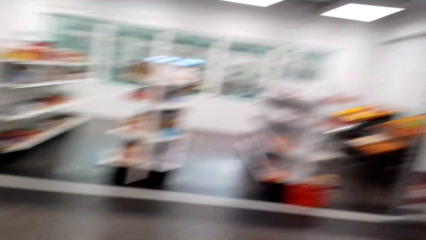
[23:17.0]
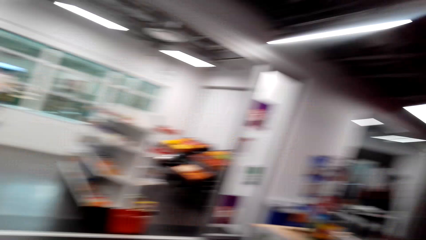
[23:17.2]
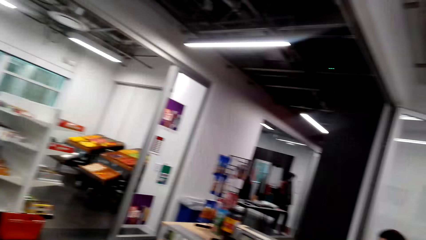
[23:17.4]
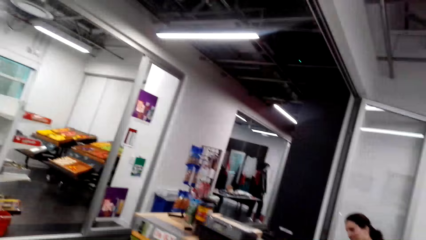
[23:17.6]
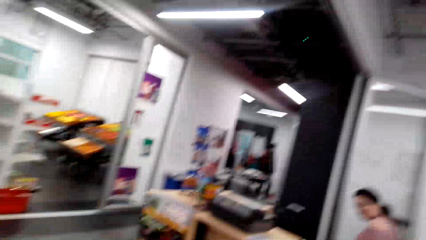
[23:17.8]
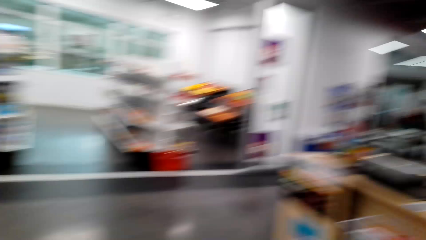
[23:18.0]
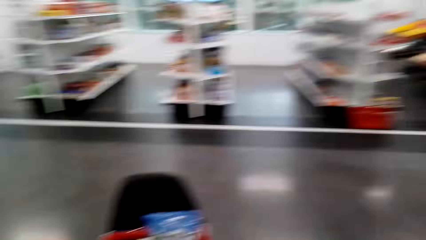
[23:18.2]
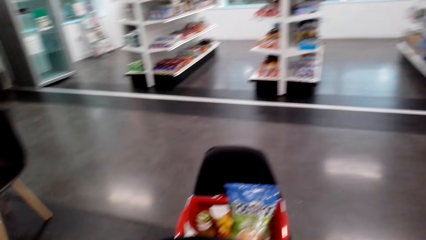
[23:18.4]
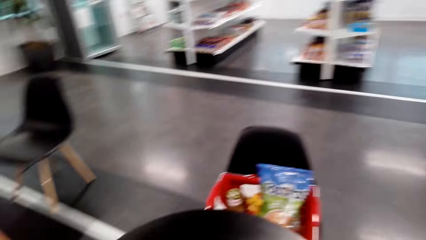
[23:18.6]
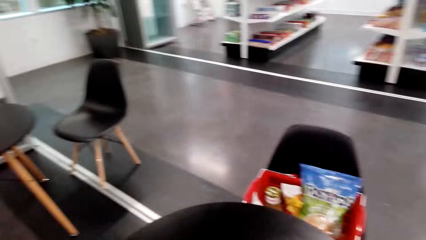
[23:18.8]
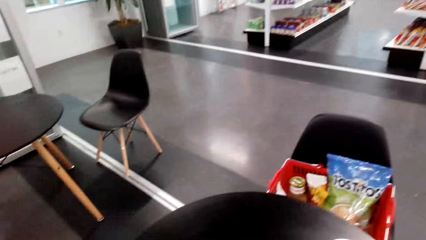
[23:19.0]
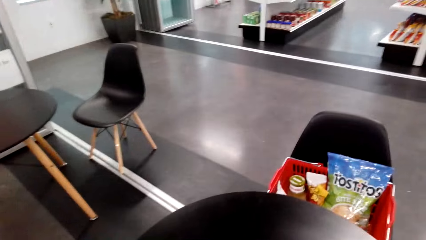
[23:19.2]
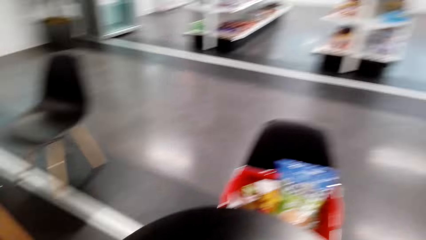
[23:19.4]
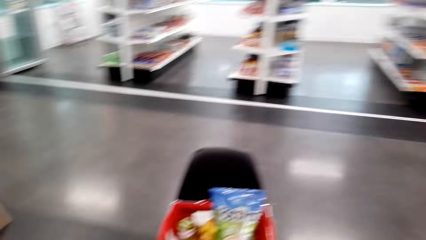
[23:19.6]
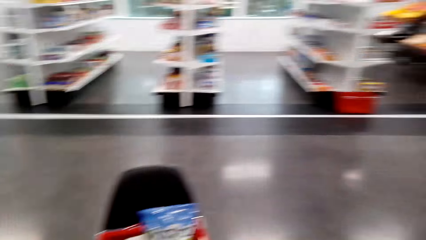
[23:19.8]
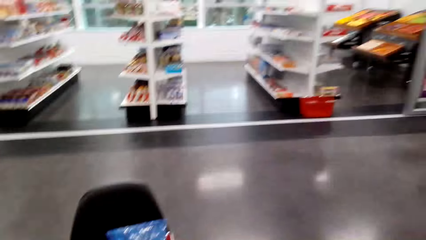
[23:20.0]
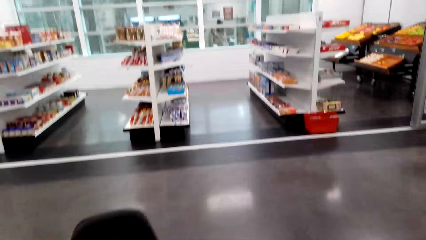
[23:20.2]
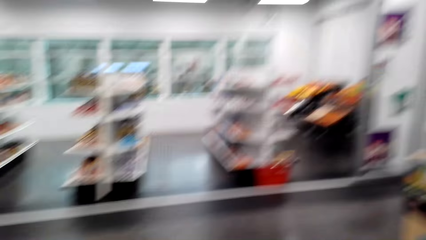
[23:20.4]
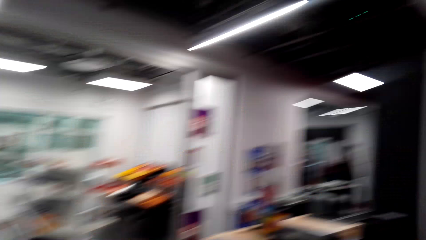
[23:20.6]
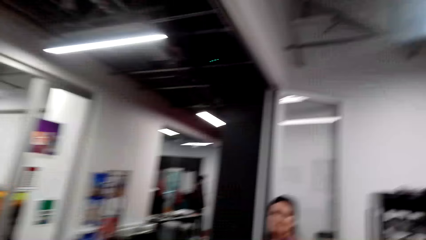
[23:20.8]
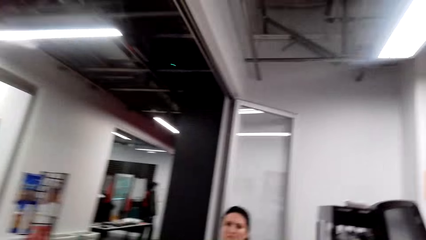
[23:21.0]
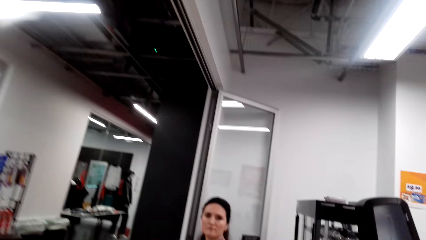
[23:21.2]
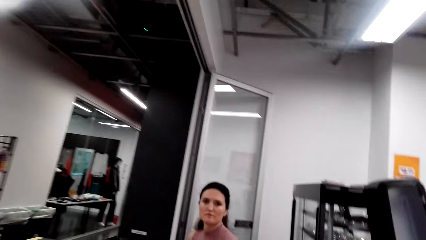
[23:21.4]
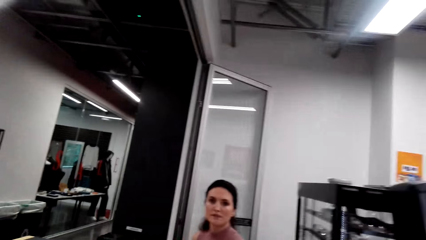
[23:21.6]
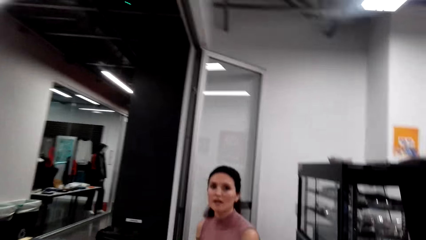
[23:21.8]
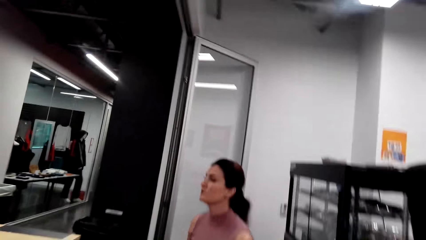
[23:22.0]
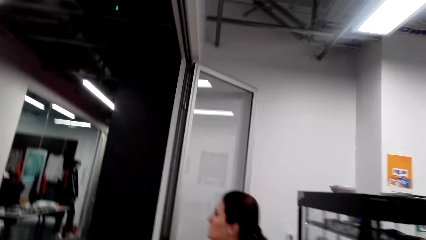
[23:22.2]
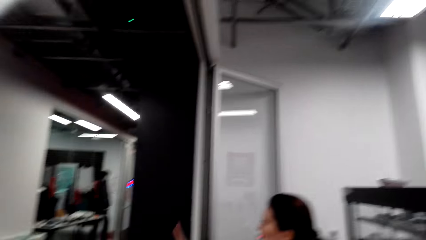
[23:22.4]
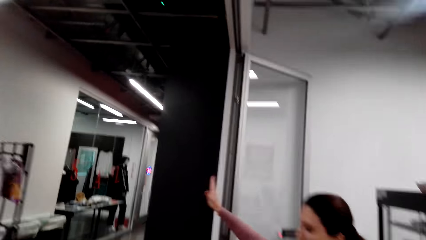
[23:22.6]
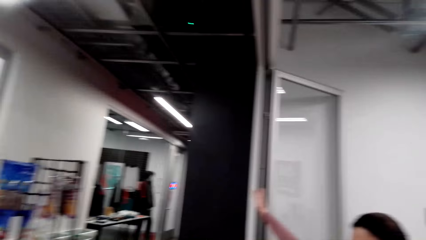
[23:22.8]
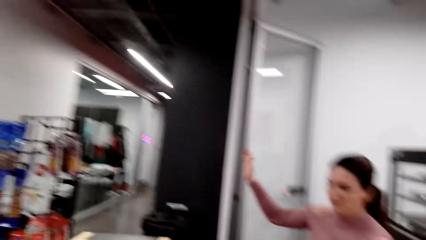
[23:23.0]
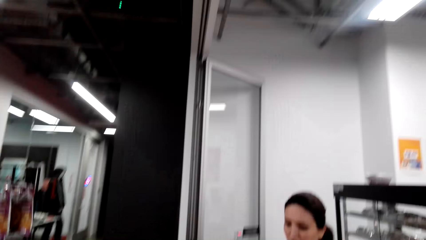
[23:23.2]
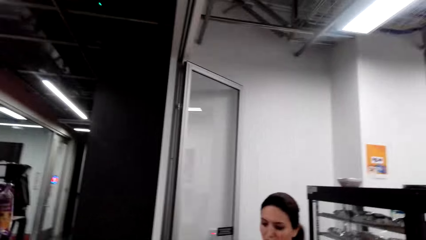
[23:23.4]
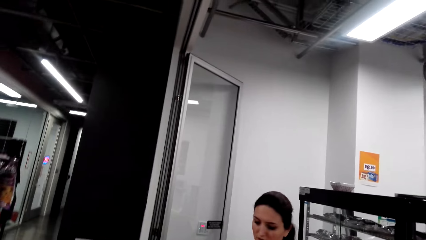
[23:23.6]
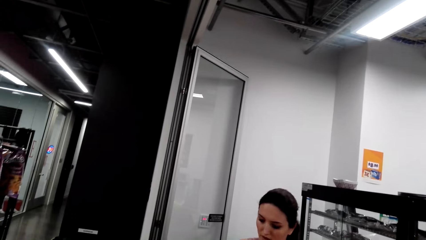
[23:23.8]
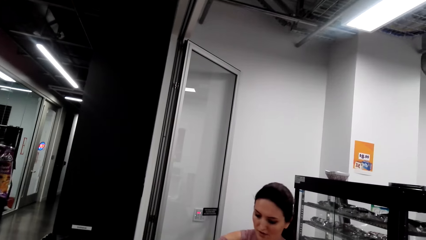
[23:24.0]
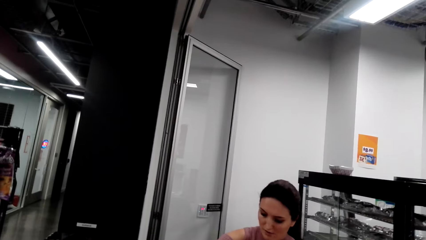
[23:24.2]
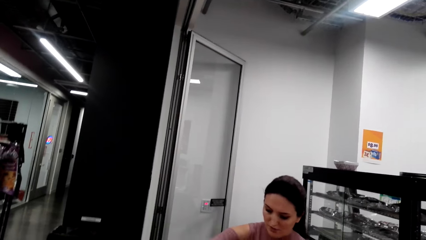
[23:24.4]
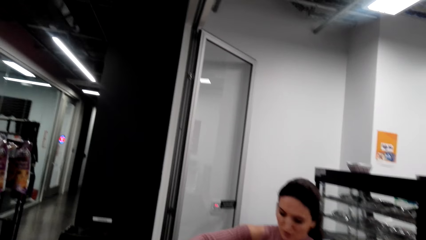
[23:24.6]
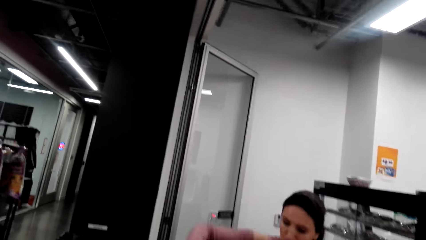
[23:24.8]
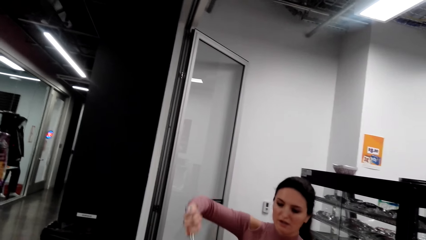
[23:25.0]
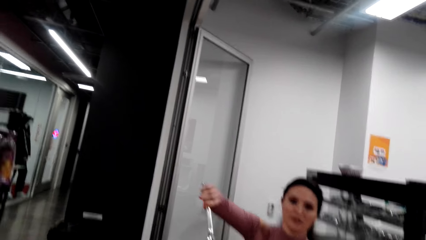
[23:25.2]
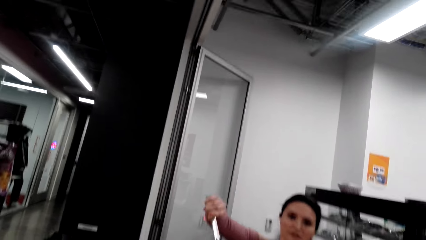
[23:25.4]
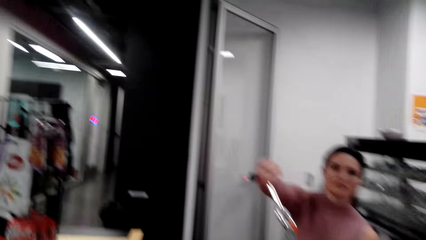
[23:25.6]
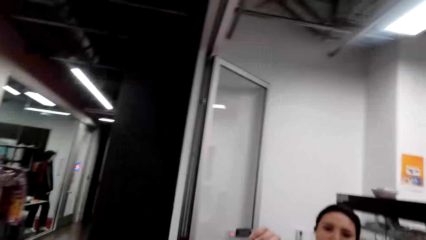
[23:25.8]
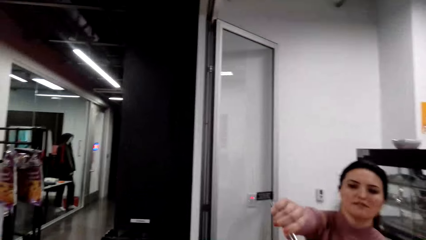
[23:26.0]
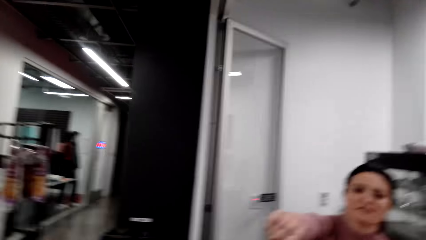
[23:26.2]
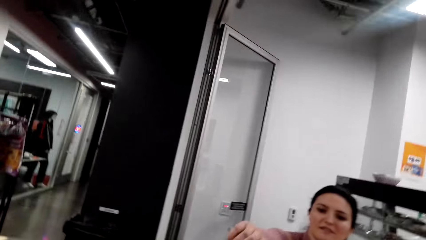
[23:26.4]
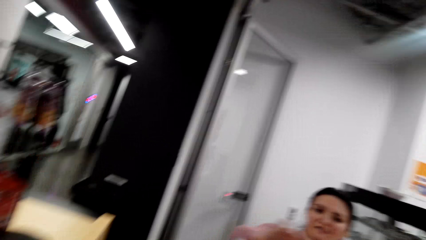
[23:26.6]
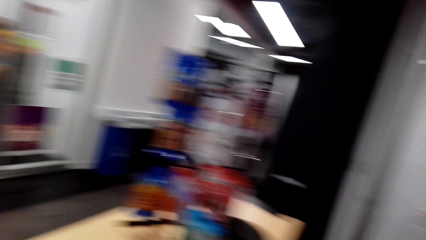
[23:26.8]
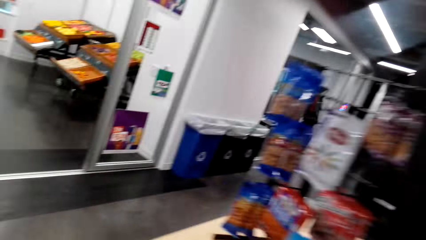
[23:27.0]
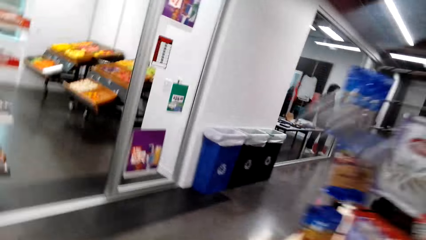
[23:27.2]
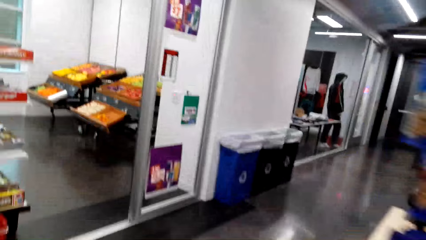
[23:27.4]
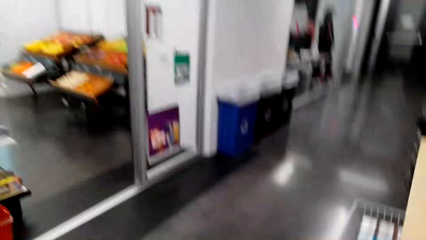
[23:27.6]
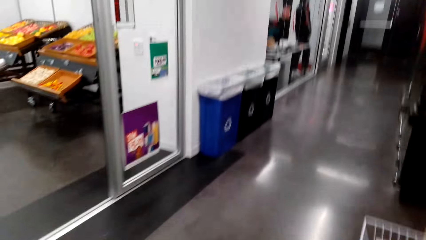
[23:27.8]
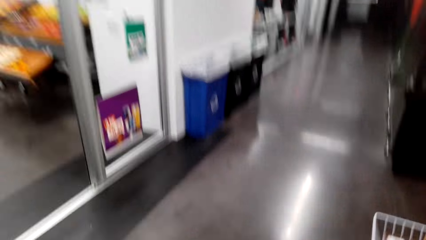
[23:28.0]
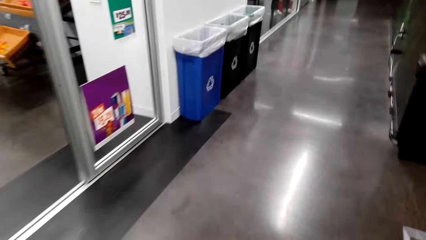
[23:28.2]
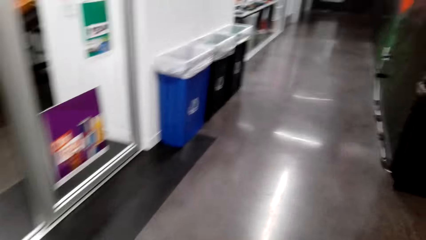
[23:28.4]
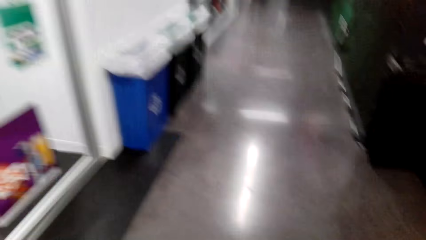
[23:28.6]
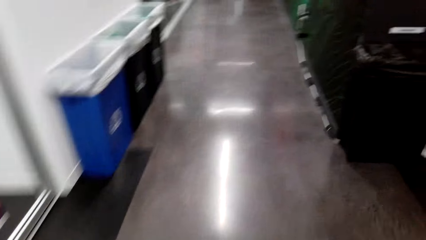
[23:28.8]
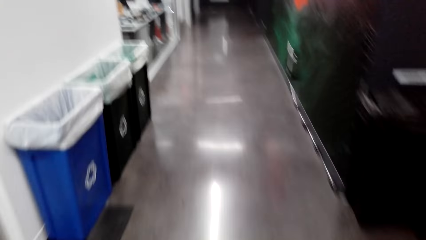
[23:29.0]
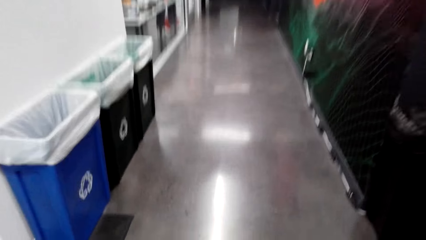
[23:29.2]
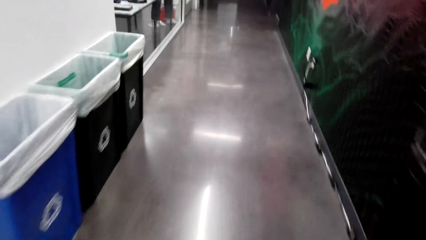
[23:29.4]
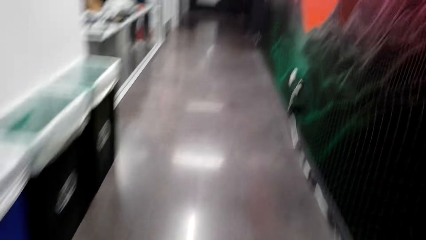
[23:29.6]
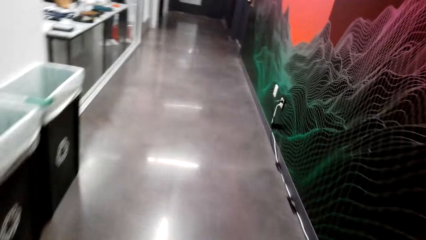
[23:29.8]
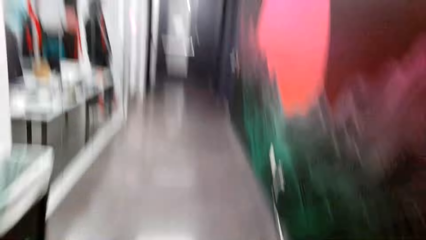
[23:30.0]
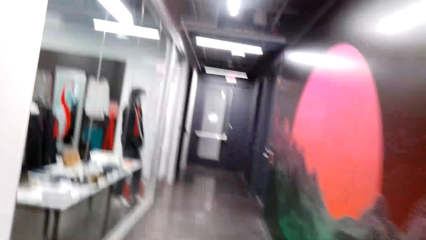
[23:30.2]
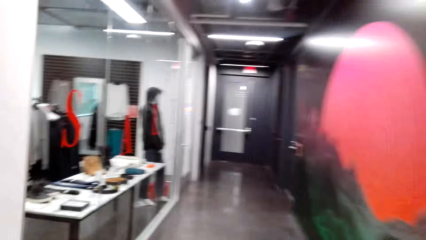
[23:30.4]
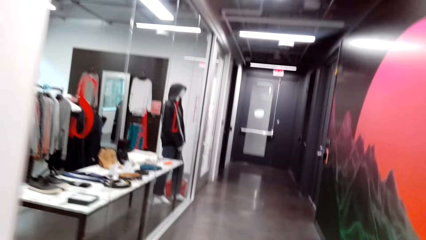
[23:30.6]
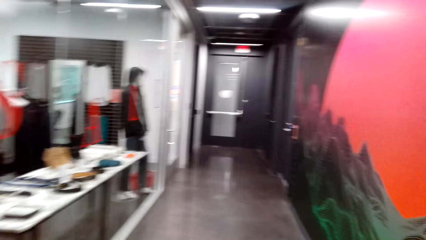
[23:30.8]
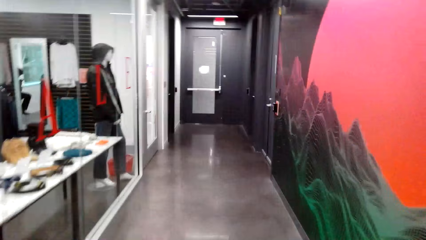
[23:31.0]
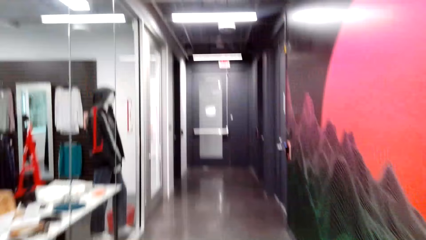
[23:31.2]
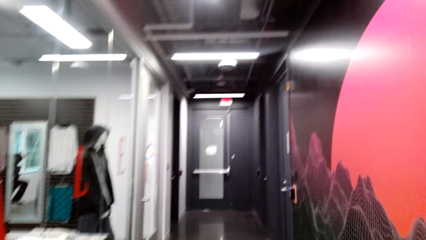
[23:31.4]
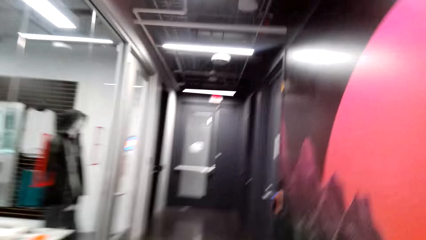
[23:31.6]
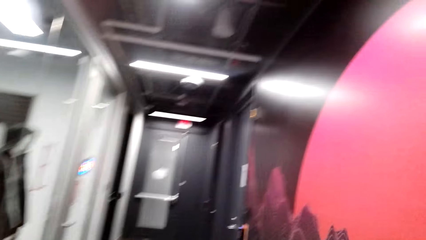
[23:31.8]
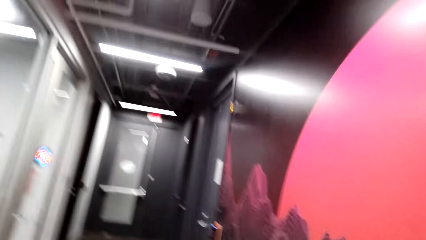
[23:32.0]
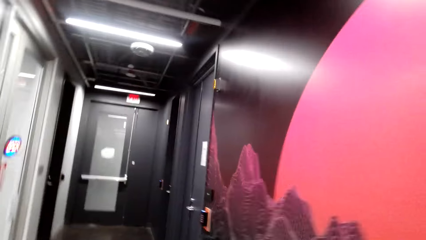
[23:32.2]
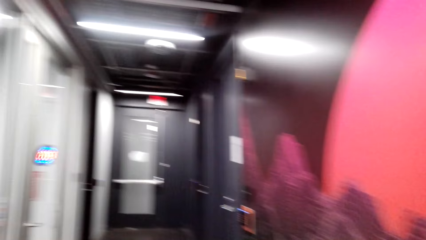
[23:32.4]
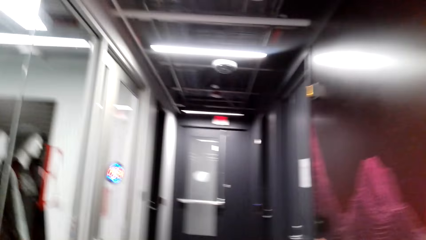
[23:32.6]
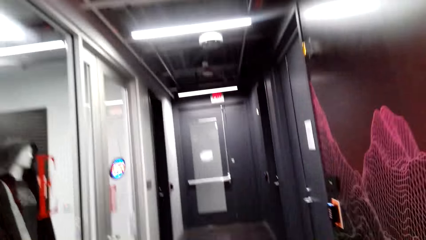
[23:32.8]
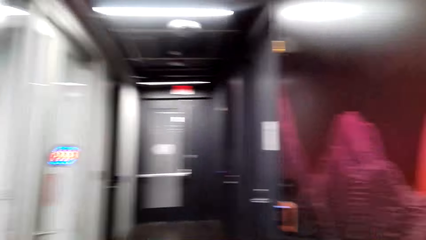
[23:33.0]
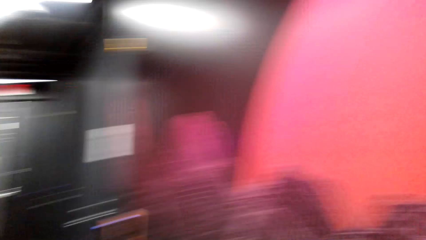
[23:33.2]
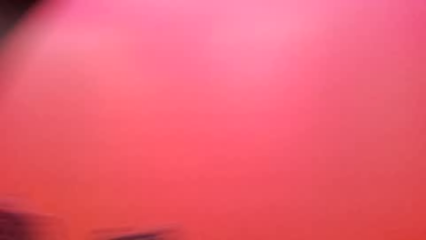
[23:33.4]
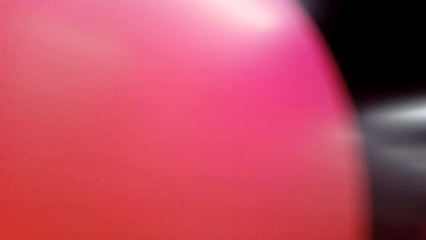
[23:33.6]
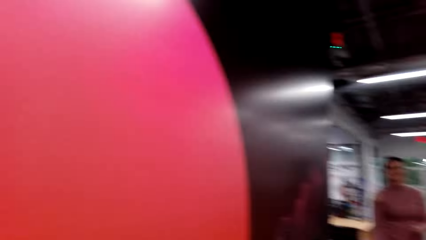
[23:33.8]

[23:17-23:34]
A lady sits at the counter. The lady hands the keys to the camera wearer. The camera wearer walks around the supermarket.
